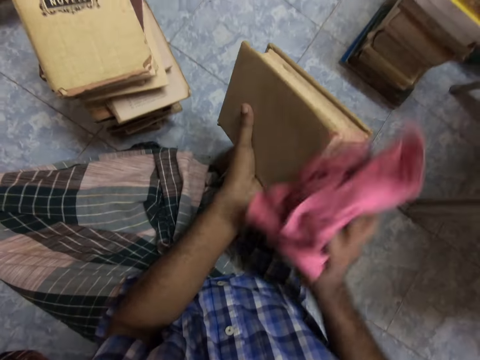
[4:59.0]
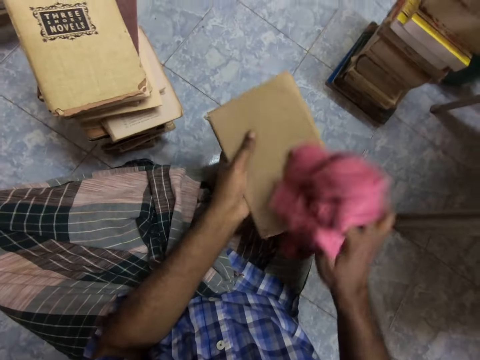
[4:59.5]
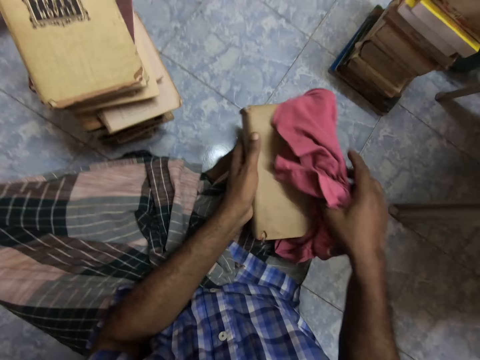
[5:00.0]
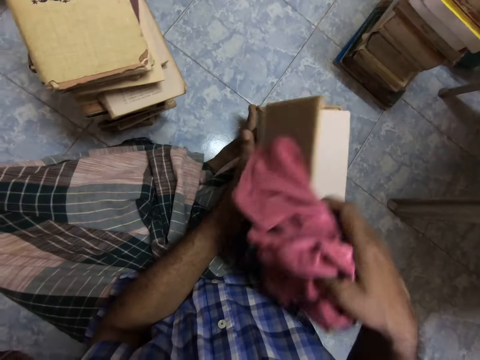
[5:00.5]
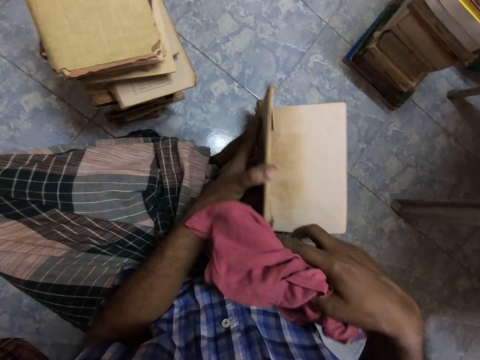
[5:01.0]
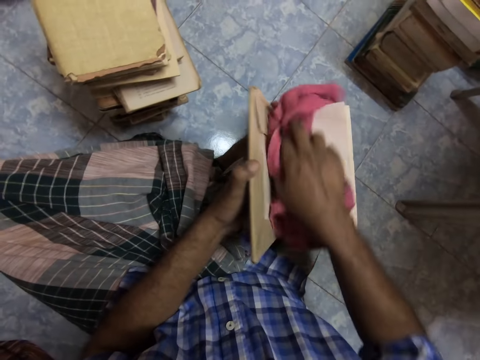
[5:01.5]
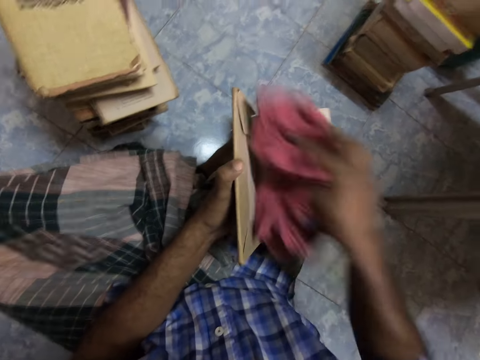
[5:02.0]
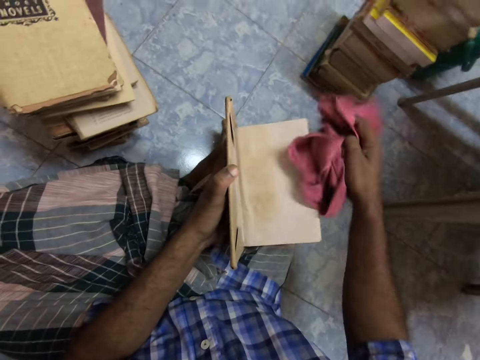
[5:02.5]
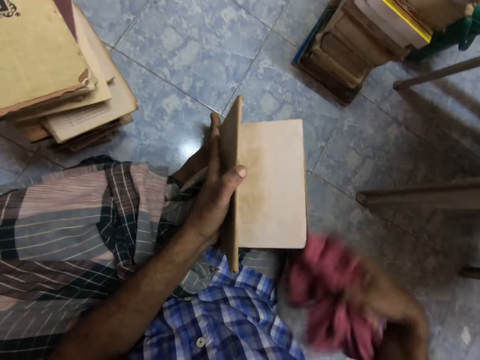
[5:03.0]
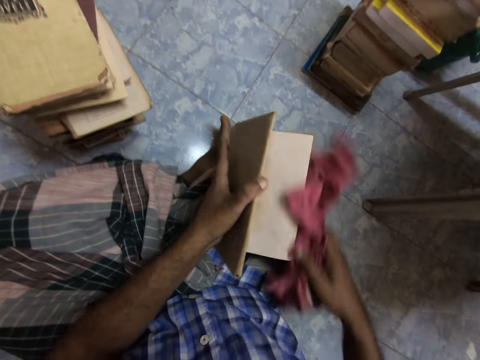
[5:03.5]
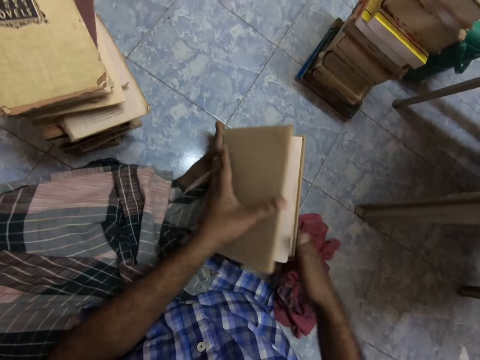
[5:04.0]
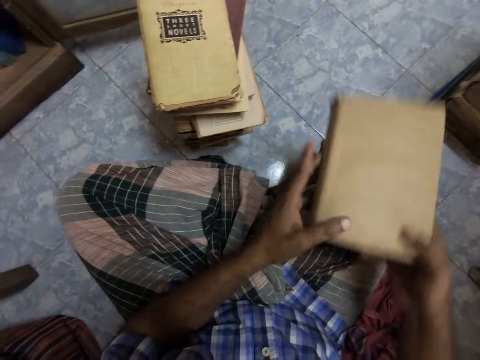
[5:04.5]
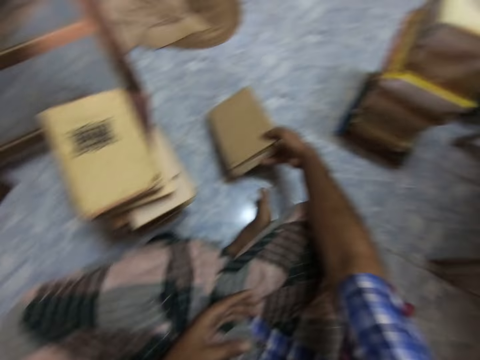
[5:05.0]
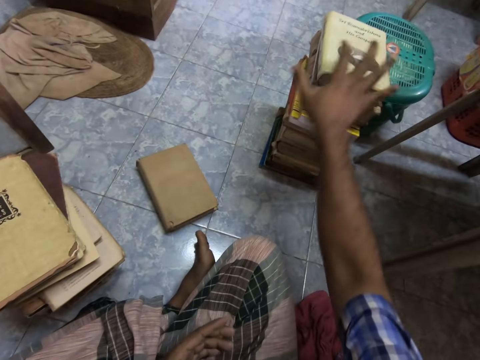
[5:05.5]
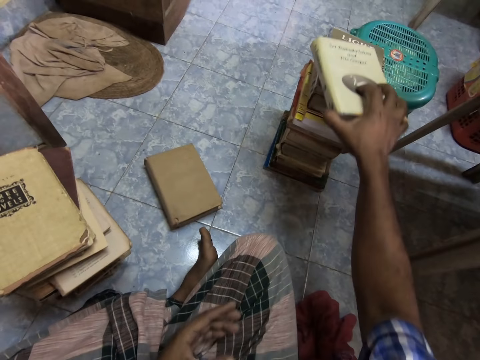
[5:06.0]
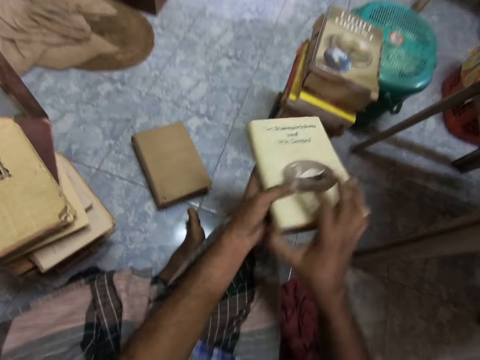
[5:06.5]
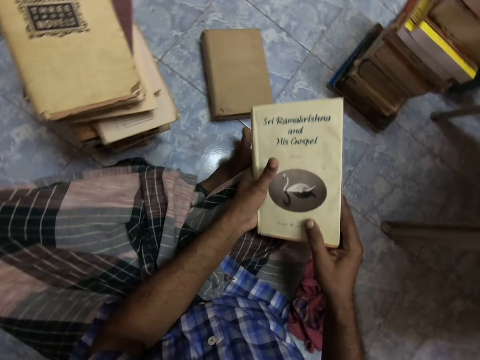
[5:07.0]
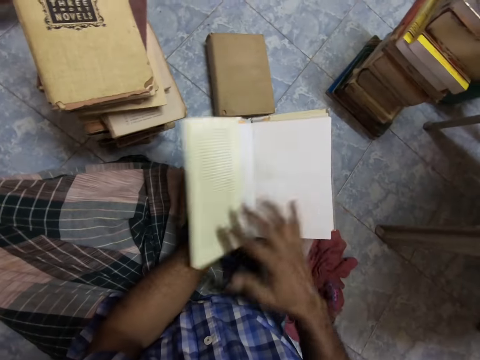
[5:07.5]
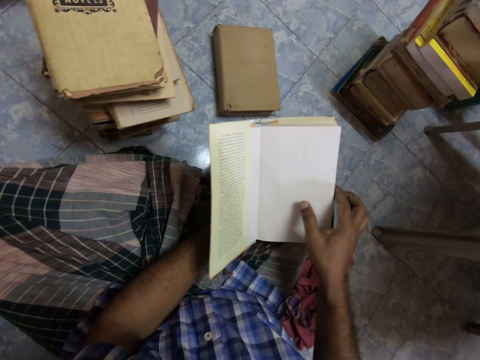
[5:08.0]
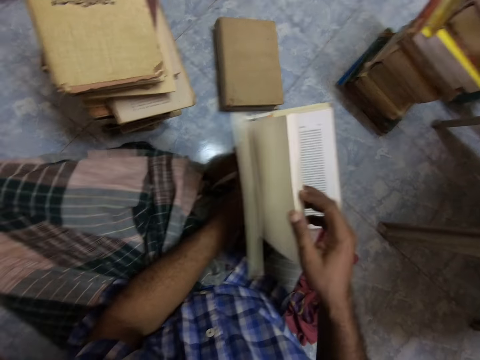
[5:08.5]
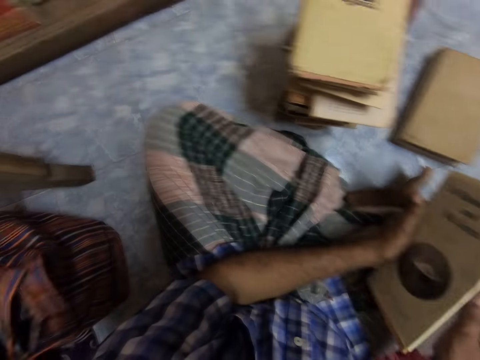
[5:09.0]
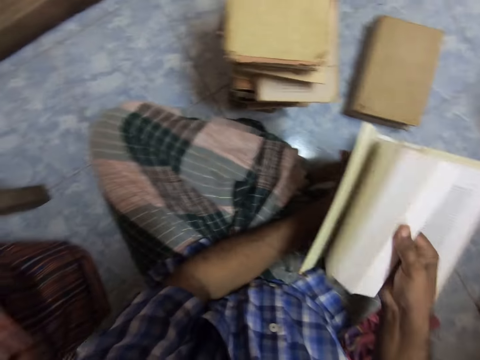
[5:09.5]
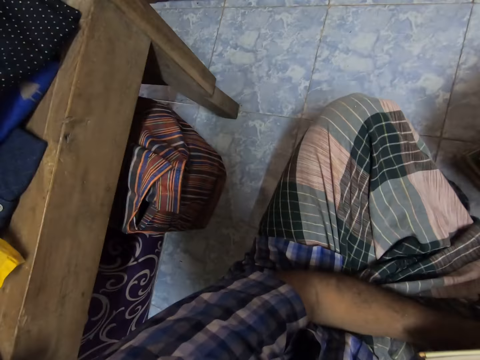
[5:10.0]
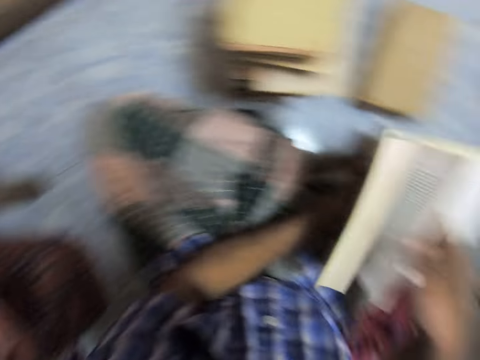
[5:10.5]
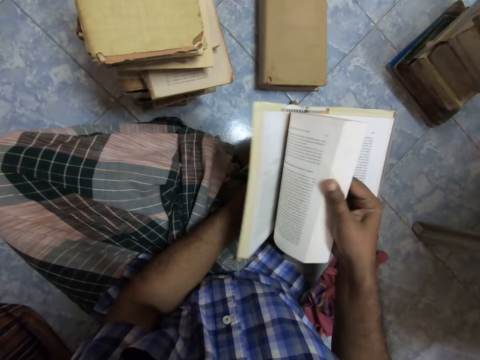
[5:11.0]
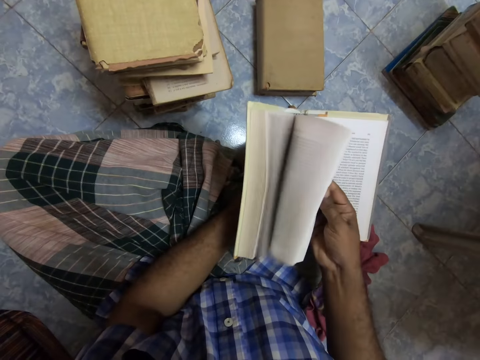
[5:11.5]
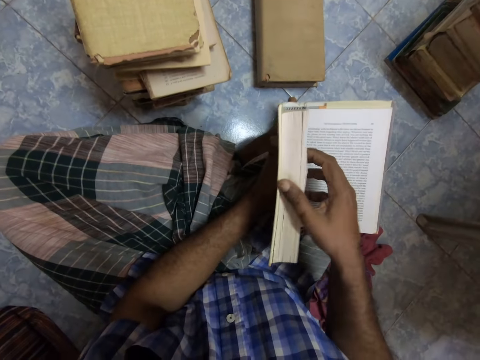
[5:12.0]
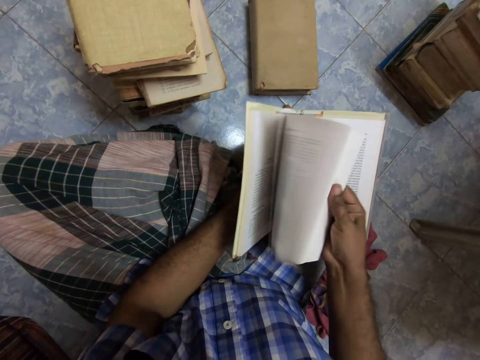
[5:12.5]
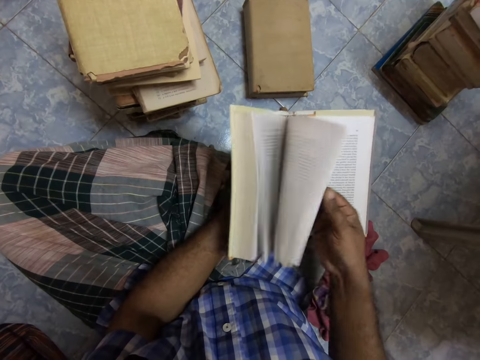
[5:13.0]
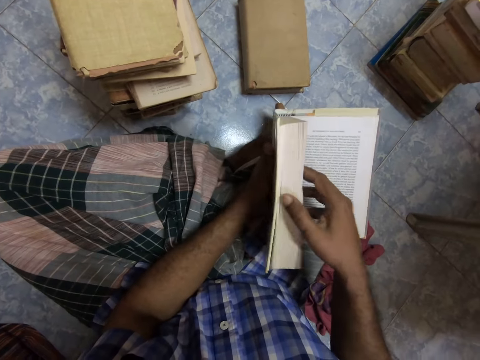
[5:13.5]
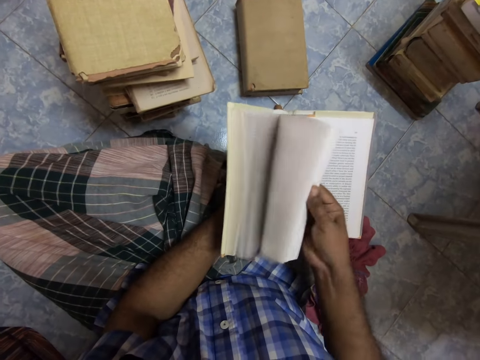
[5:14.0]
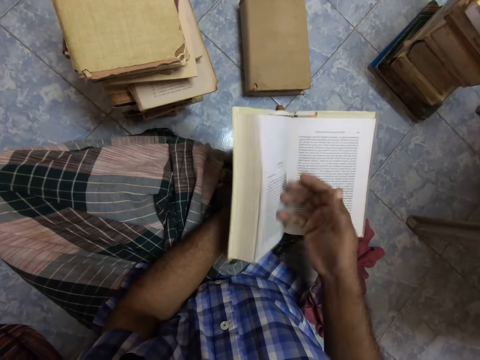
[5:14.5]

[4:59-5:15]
The camera wearer opens a book. They clean the book with a cloth. They drop the cloth. They put the book on the floor. They pick the book. They hold the book with both hands. They open the book. They look through the book. They flip through the book. They look around. They open the book.

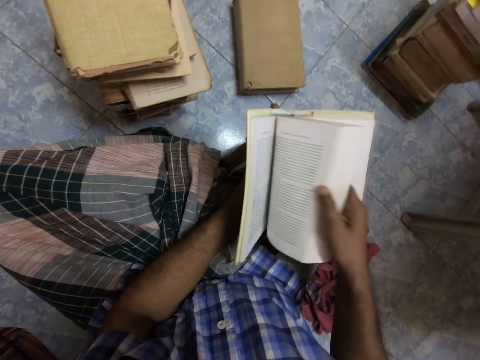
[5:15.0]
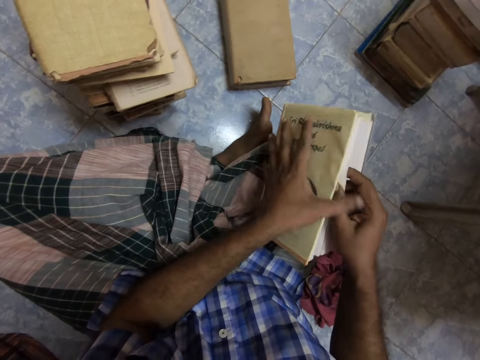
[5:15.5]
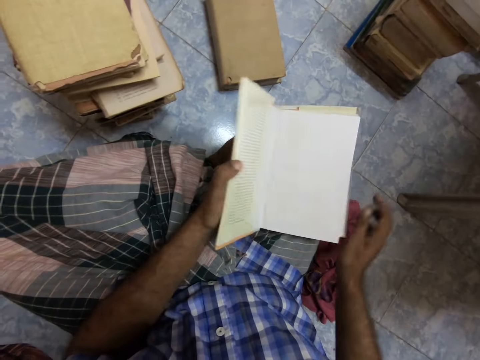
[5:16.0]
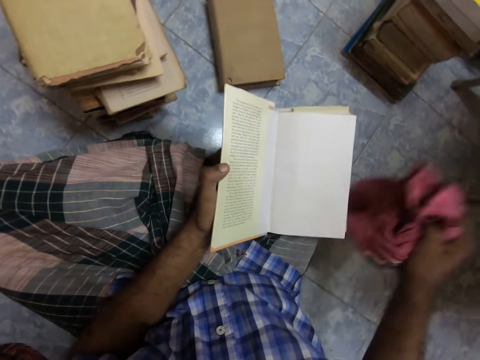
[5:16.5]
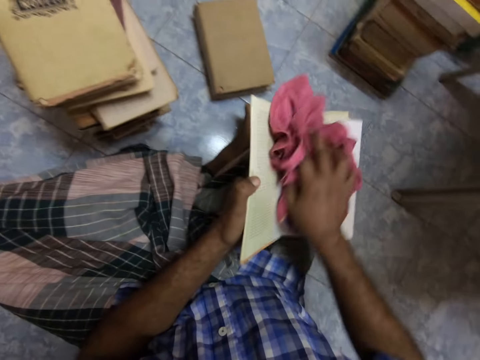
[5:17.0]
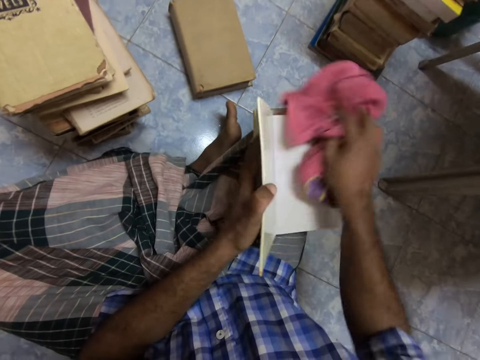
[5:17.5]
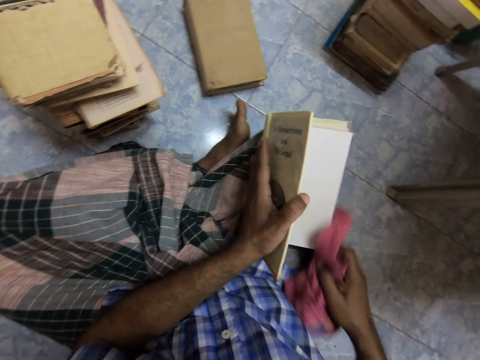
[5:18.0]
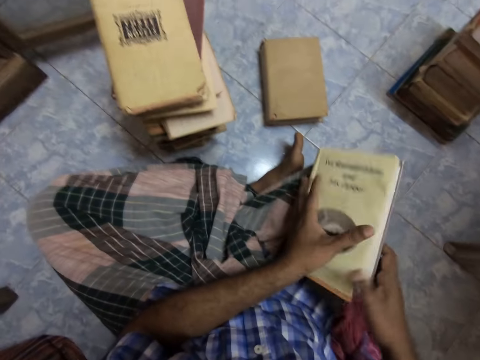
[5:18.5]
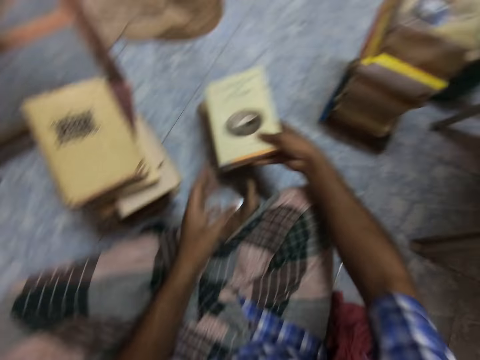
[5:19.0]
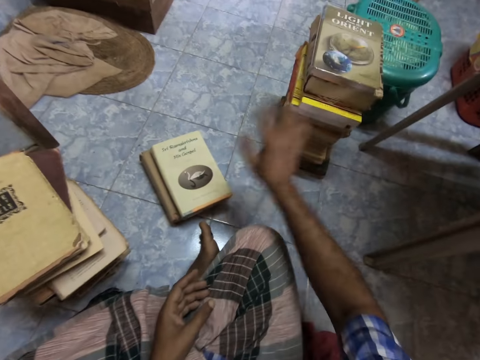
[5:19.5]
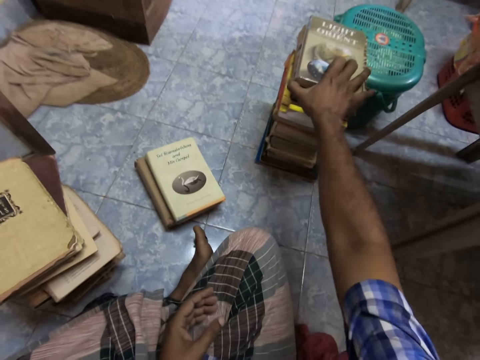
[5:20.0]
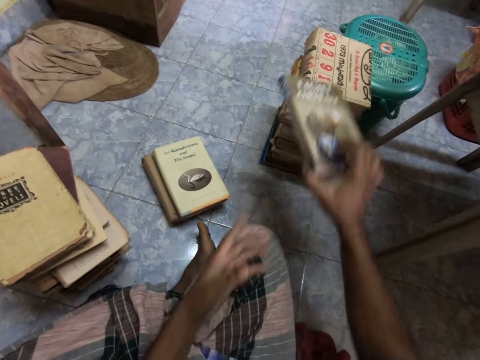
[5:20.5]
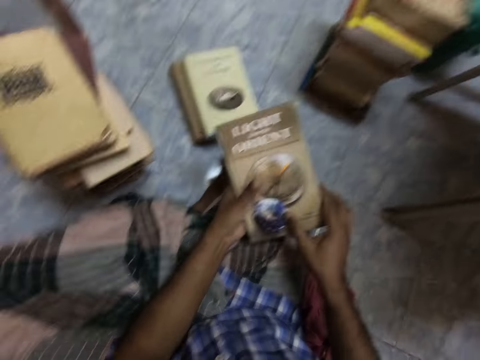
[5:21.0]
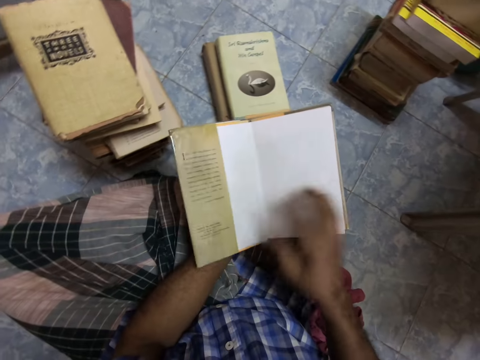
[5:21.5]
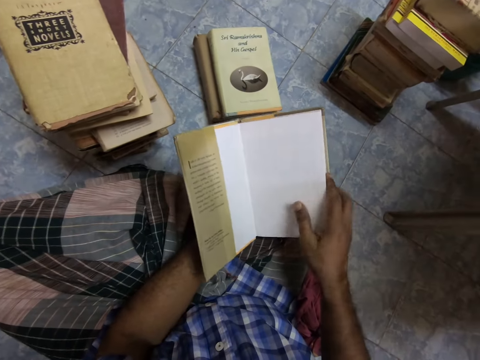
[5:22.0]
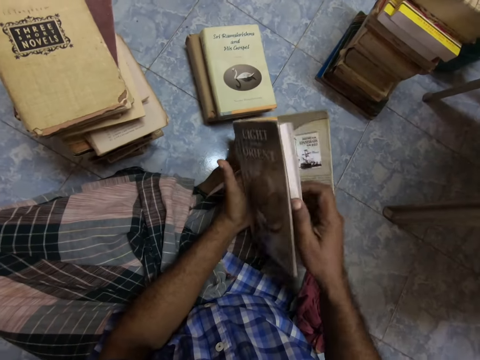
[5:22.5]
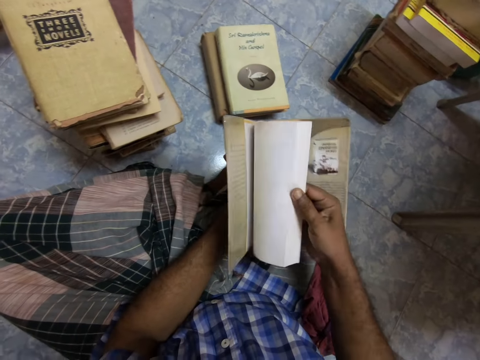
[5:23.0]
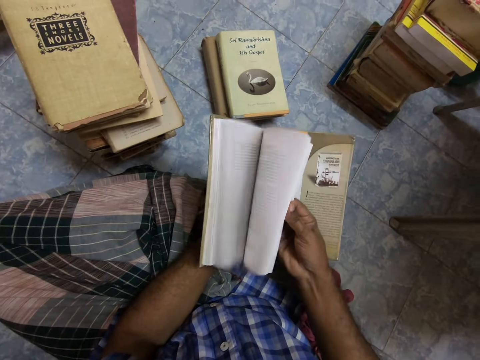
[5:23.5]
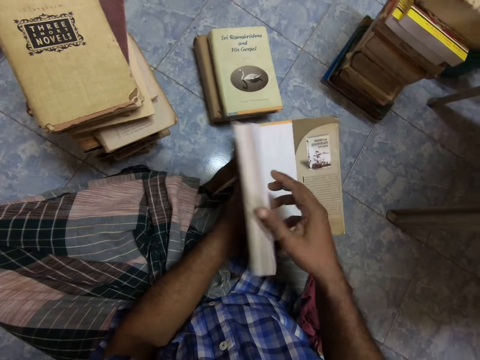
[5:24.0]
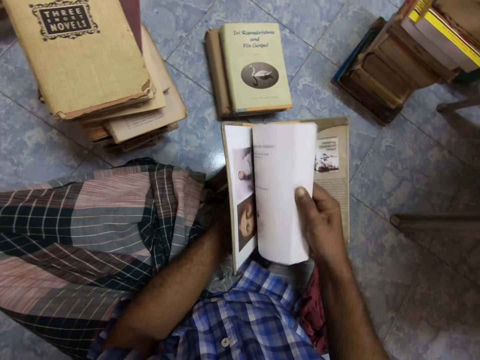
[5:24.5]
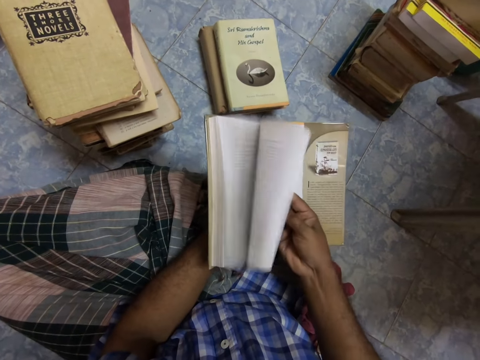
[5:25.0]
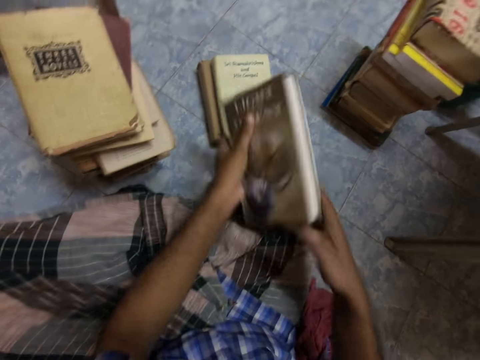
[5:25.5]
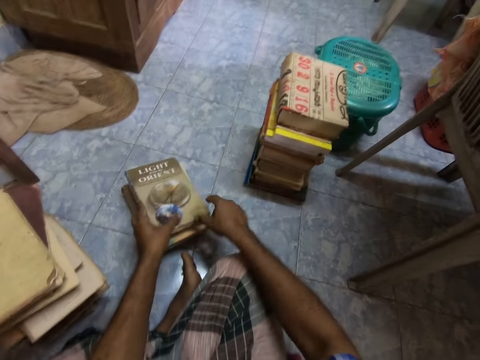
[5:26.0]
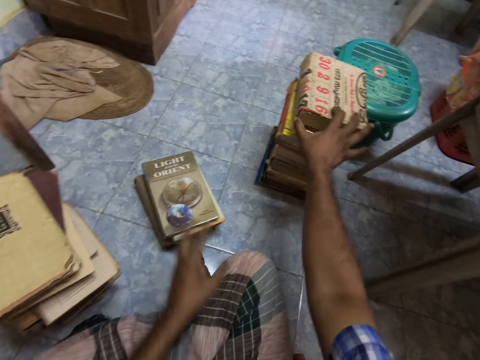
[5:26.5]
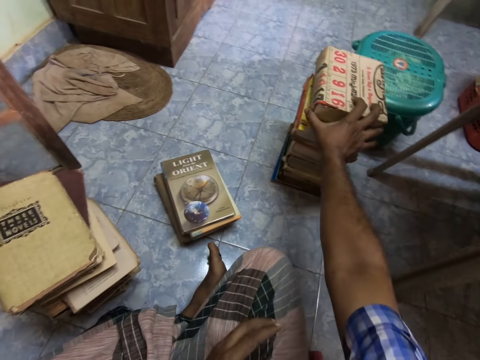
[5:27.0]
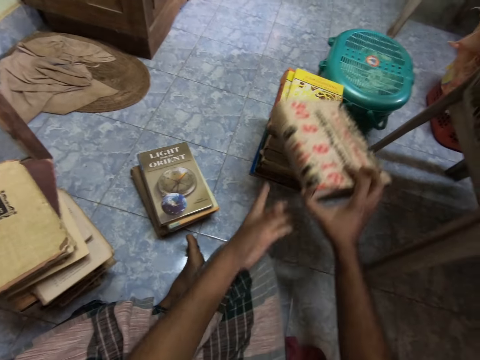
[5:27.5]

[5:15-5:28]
The camera wearer picks a piece of cloth from the floor. They clean a book with the cloth. They drop the cloth on the floor. They close the book. They put the book aside. They pick the book. They hold the book with both hands. They open the book. They flip through the book. They close the book. They put the book aside. They pick the book.
